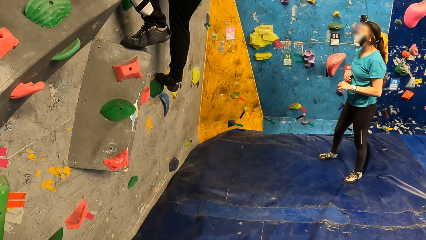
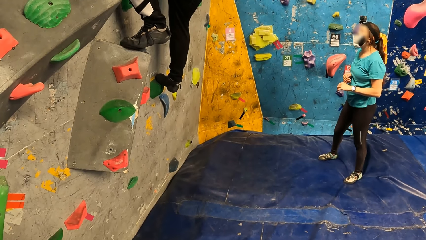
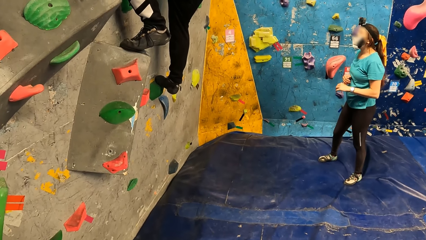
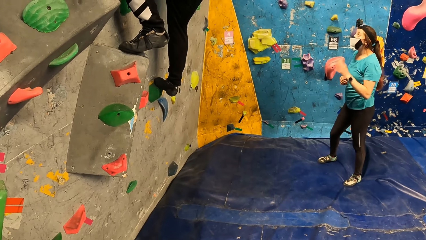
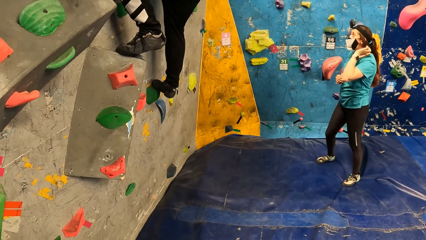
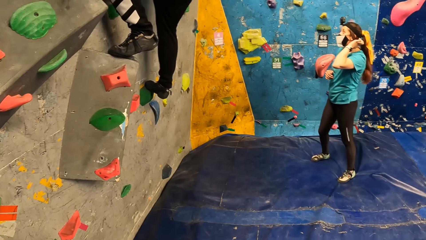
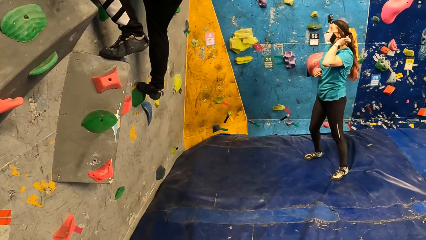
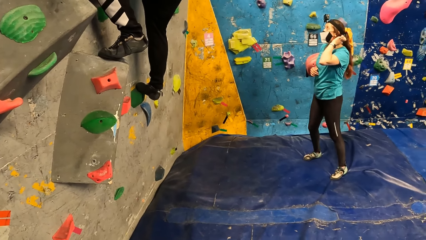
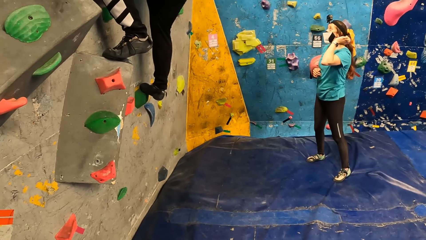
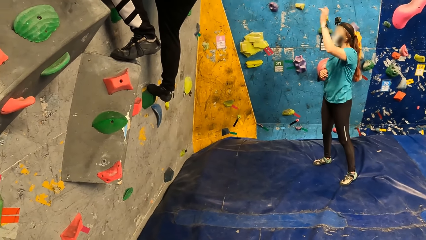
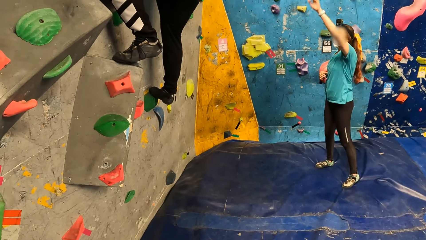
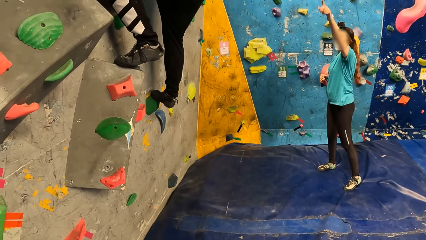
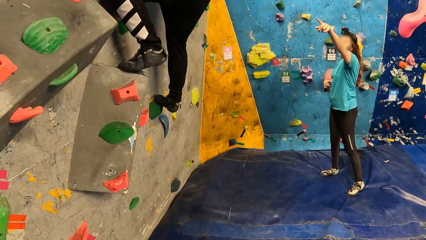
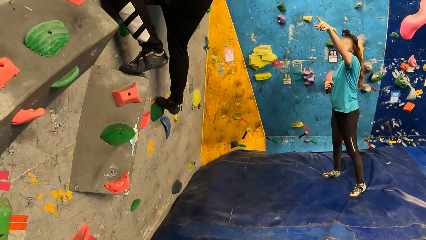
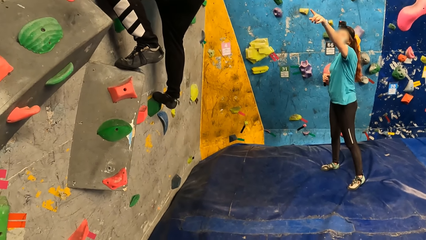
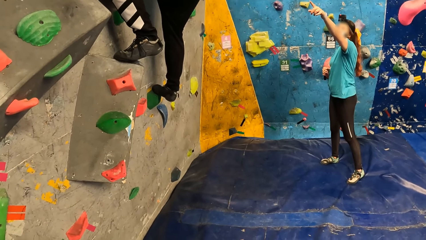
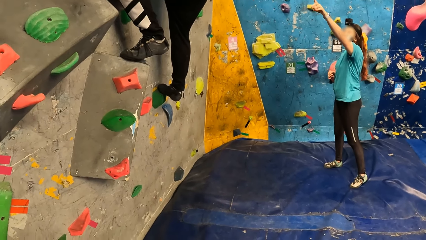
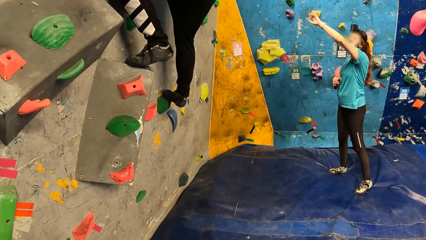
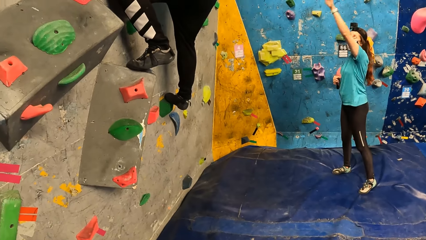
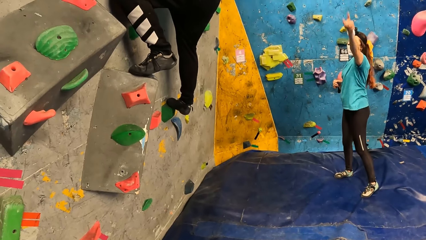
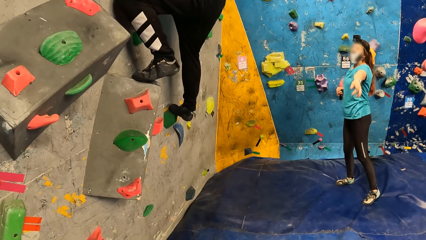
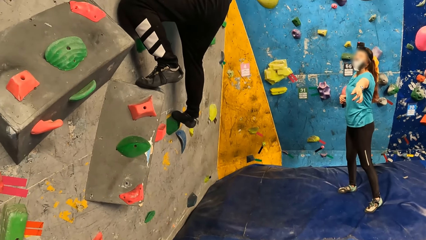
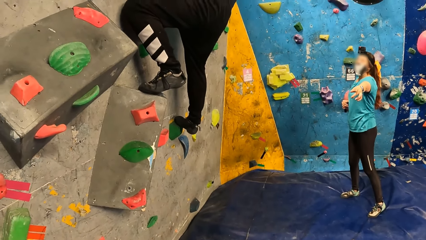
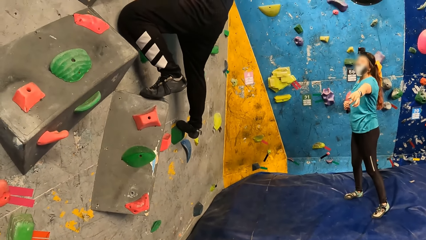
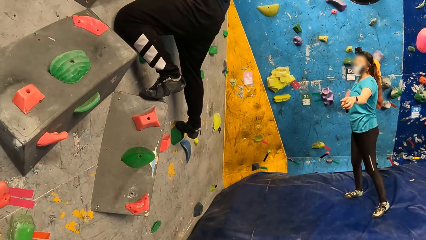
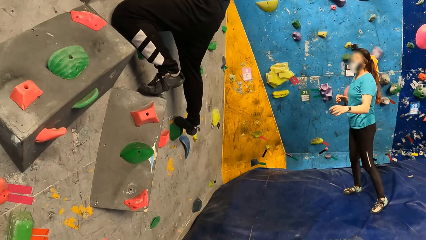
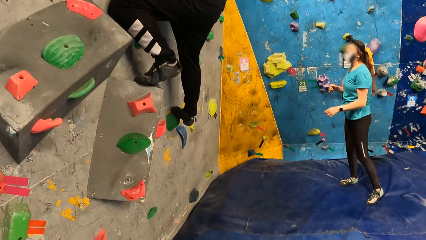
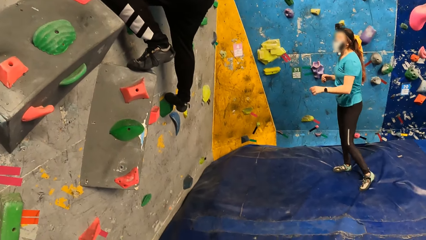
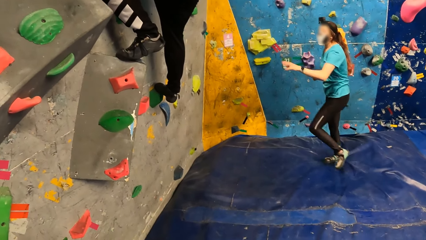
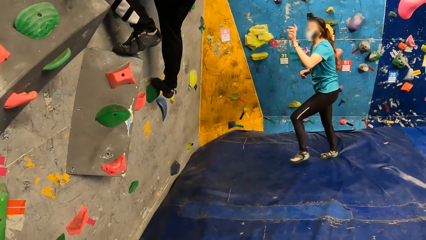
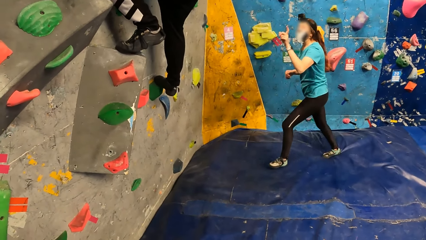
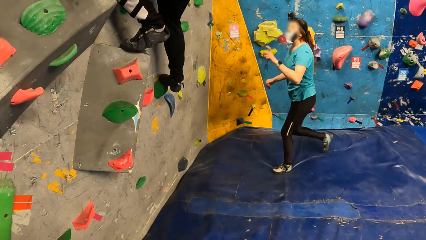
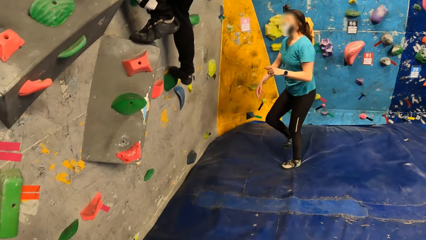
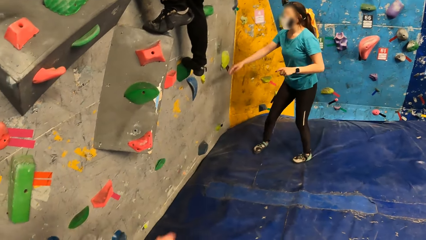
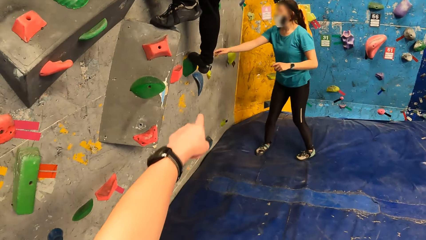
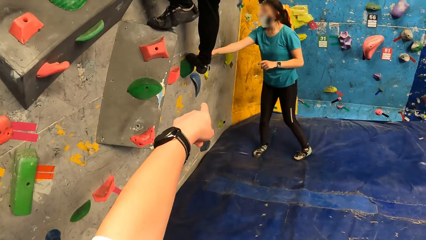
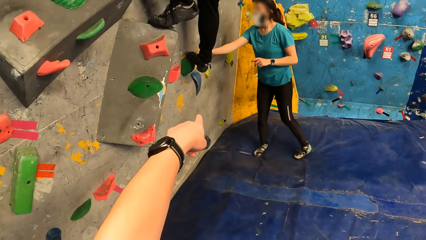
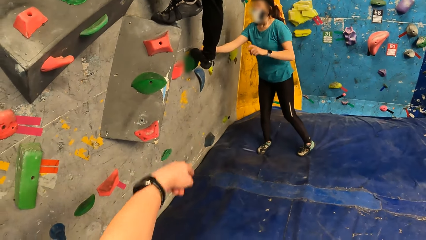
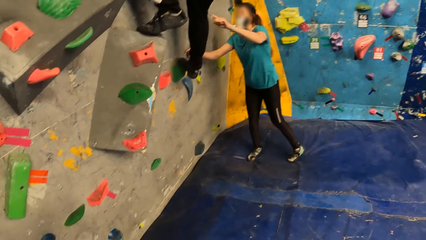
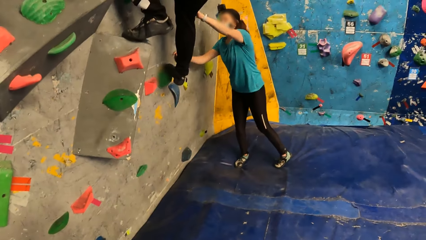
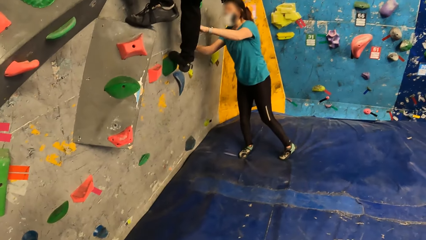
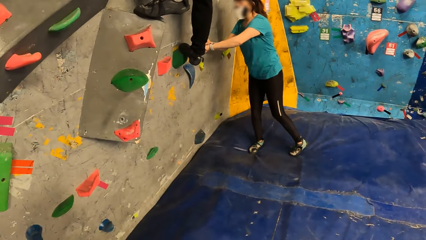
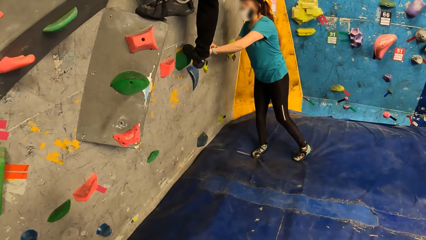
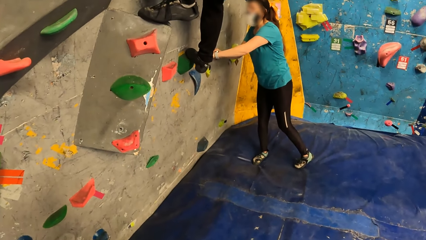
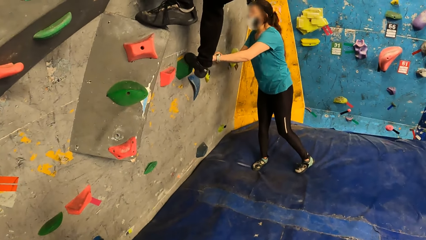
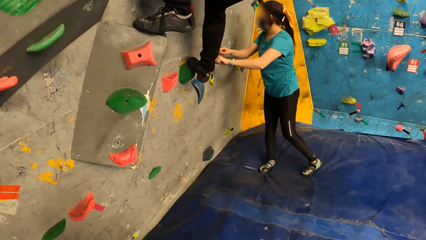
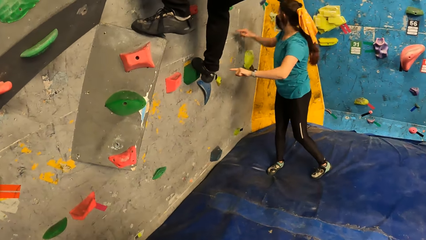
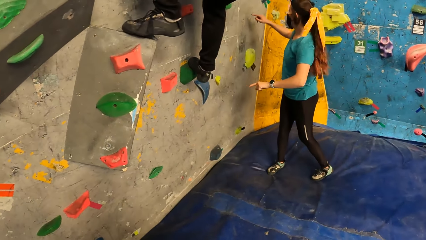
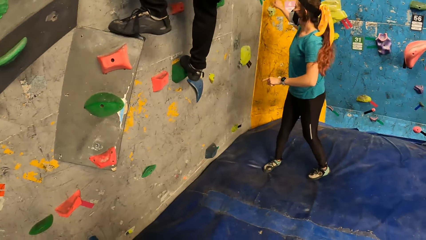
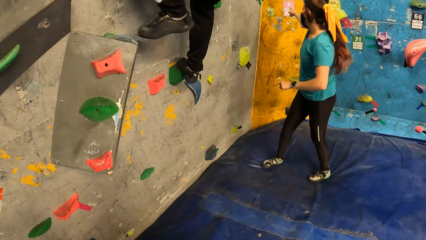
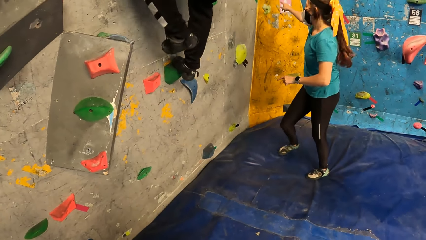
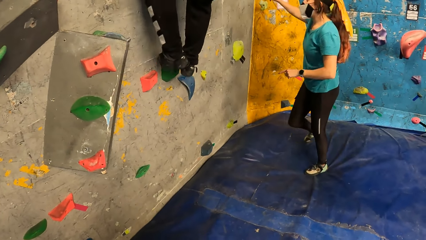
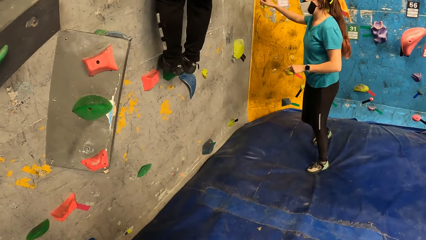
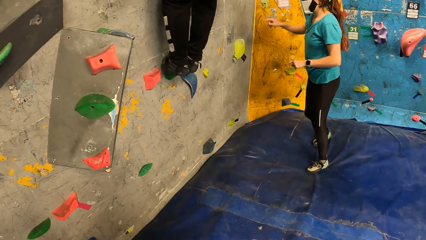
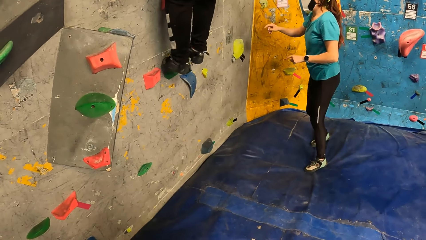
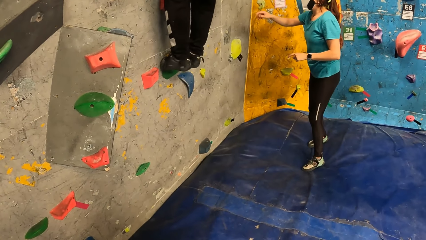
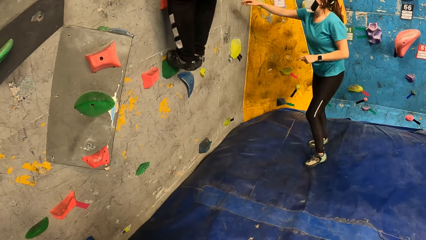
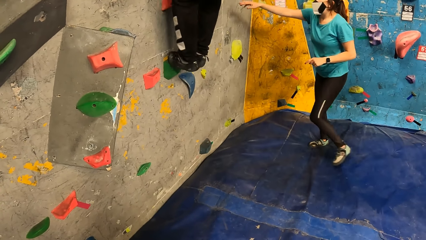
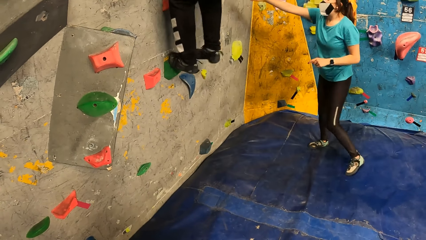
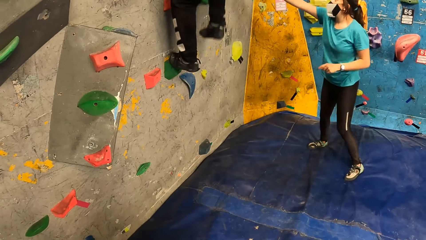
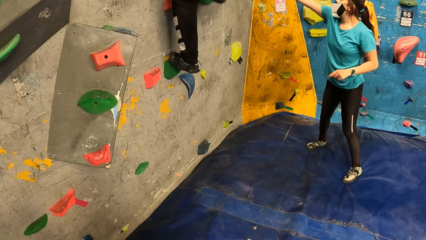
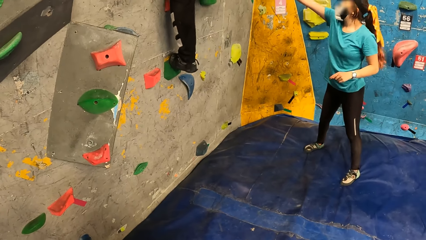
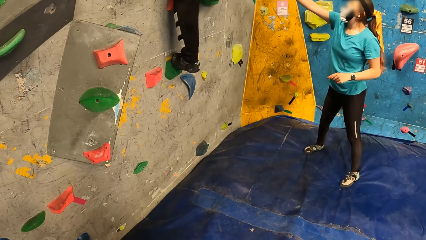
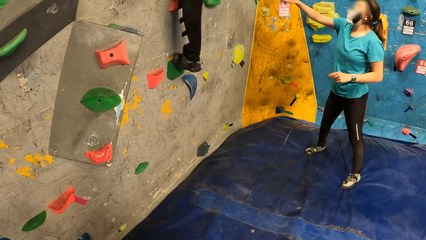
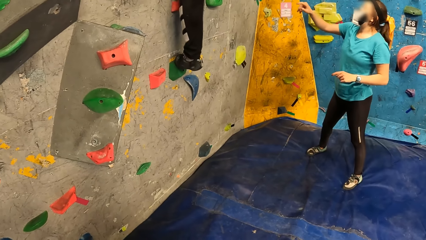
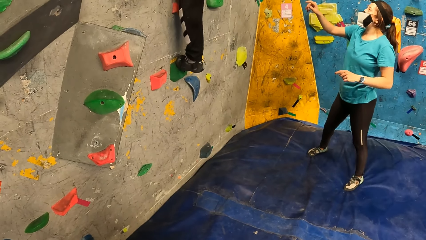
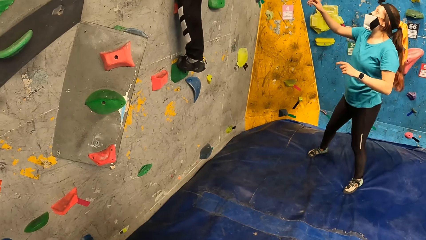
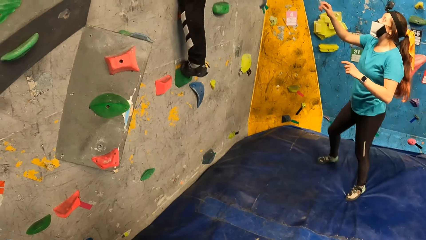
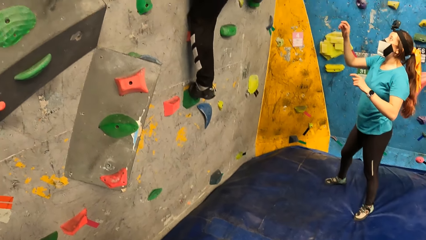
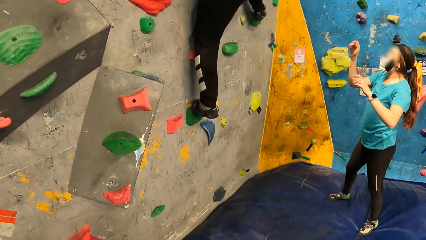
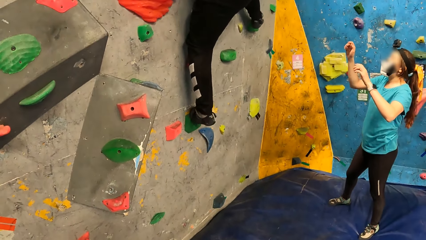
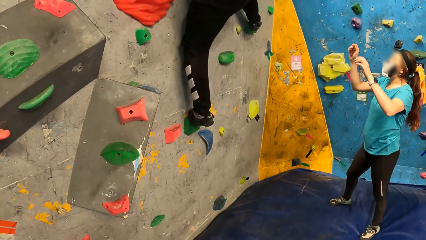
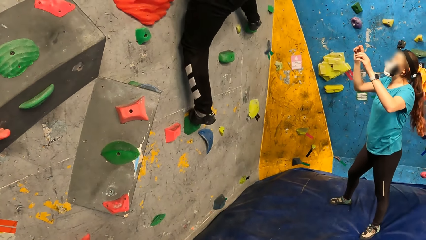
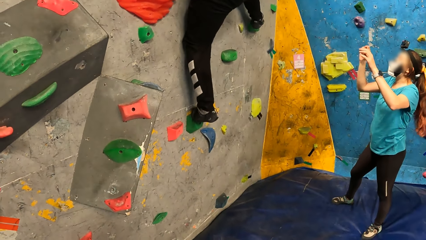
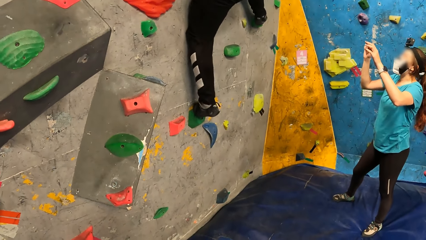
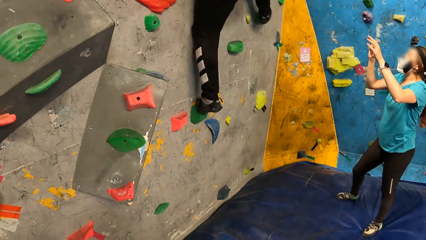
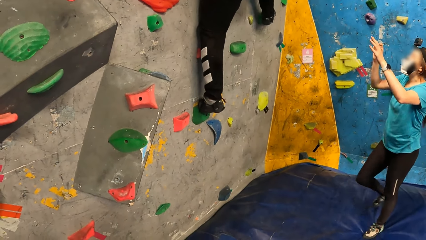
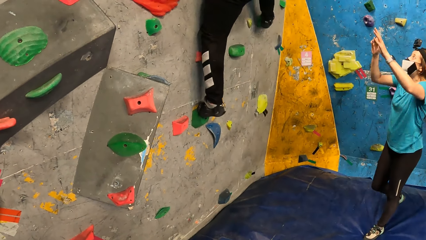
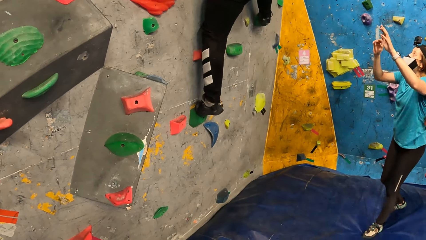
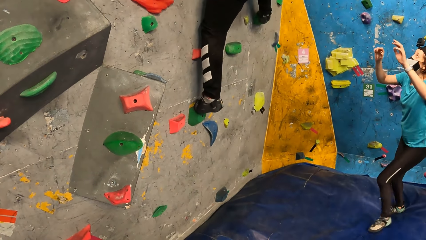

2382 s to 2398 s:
A woman makes a gesture. A man climbs a wall.
